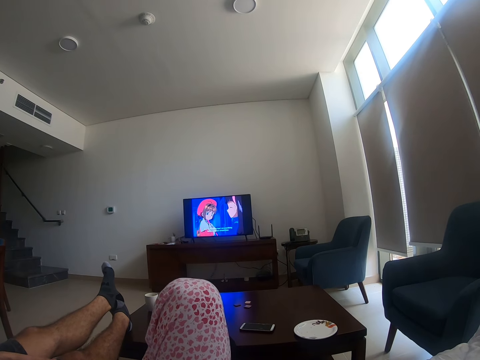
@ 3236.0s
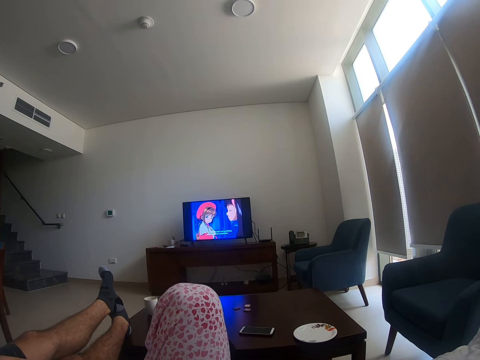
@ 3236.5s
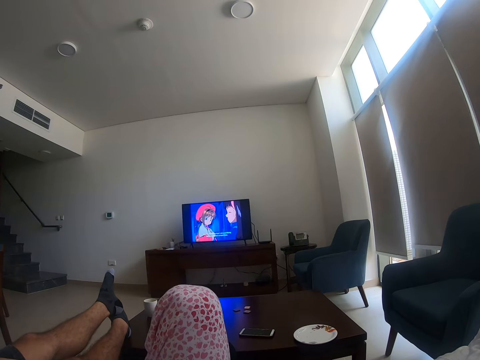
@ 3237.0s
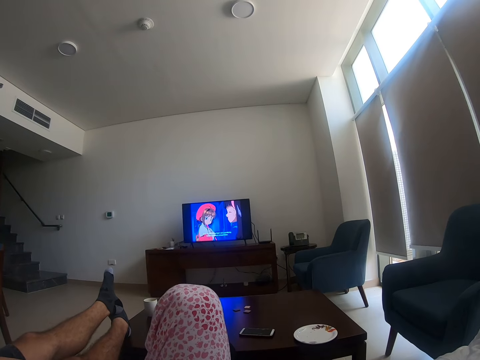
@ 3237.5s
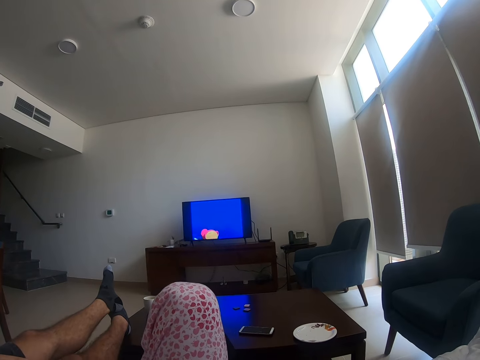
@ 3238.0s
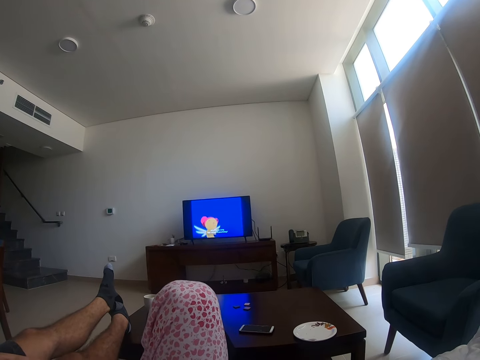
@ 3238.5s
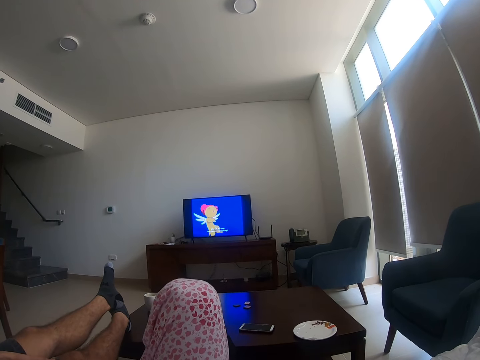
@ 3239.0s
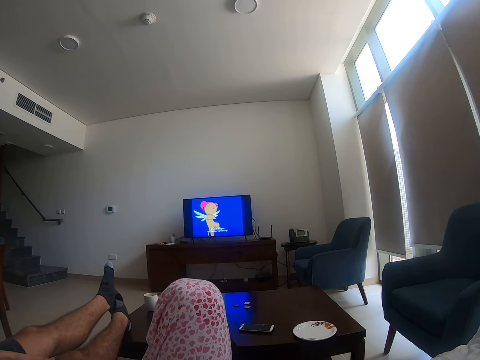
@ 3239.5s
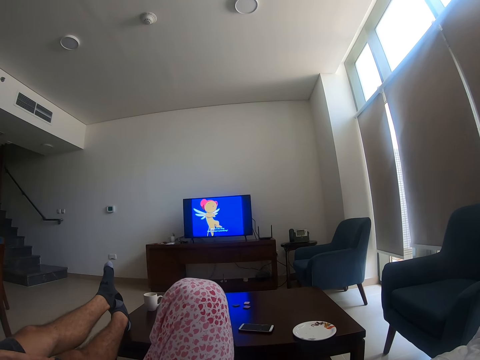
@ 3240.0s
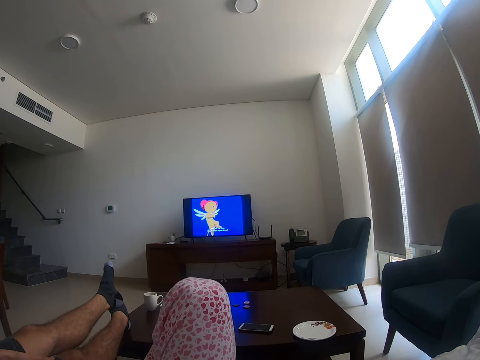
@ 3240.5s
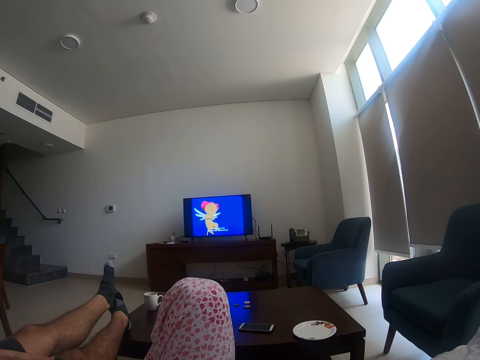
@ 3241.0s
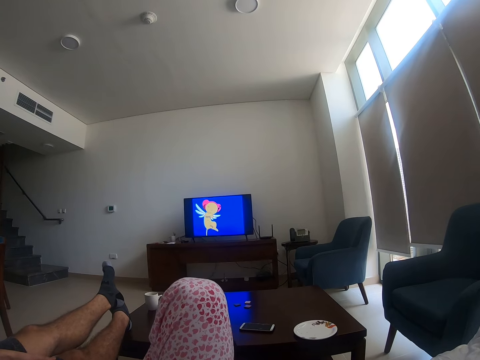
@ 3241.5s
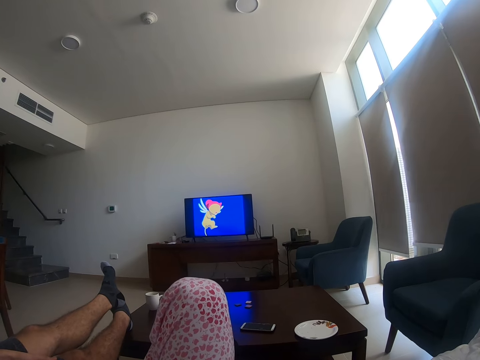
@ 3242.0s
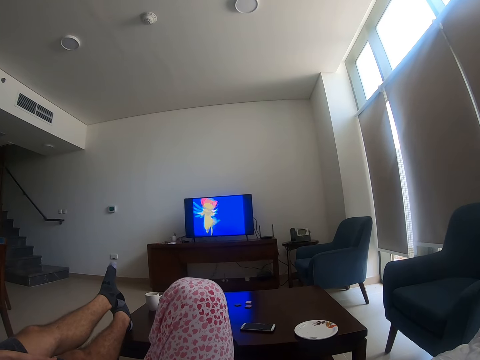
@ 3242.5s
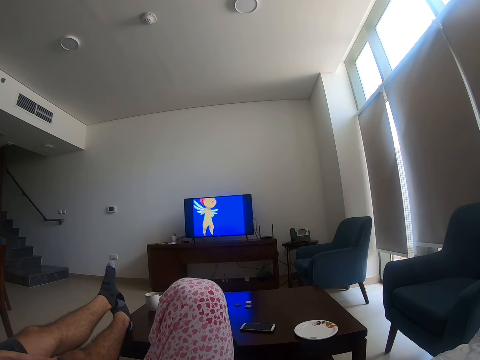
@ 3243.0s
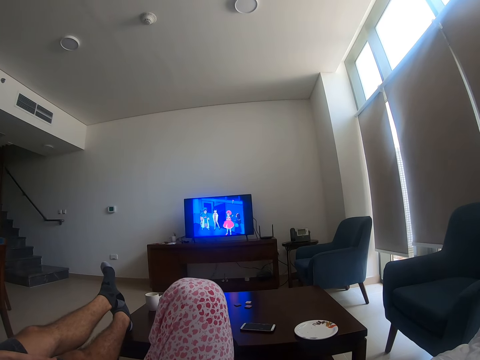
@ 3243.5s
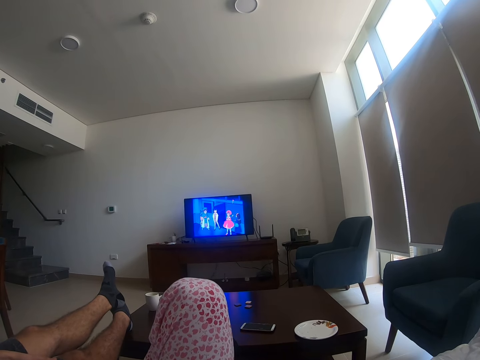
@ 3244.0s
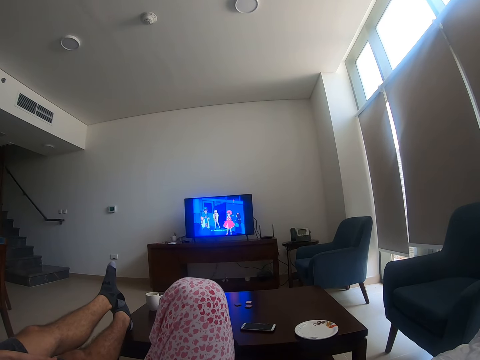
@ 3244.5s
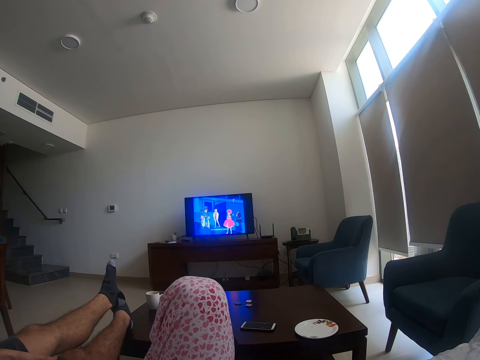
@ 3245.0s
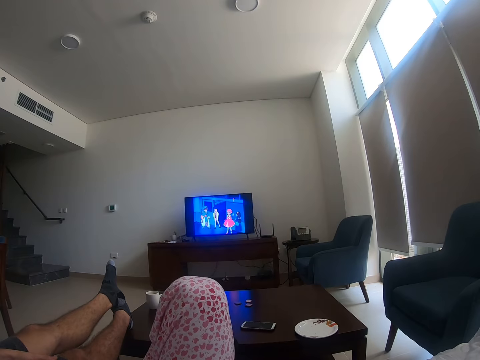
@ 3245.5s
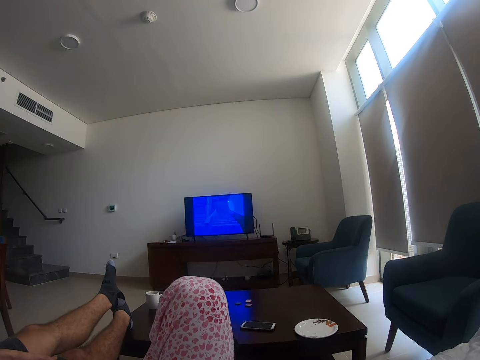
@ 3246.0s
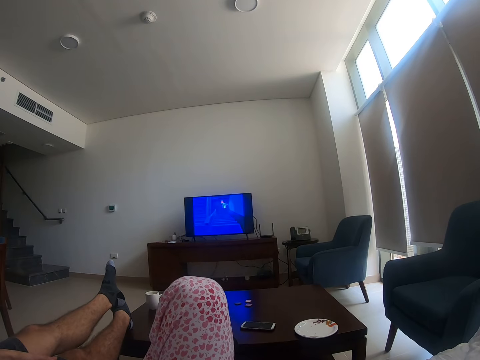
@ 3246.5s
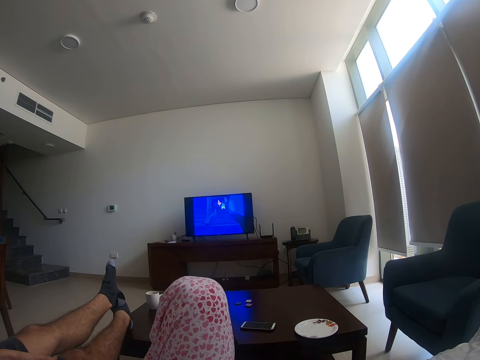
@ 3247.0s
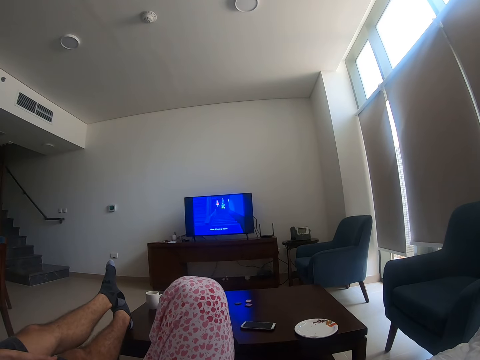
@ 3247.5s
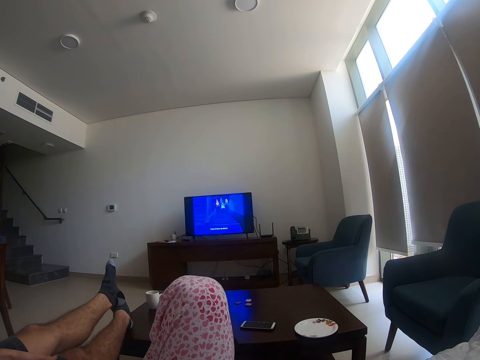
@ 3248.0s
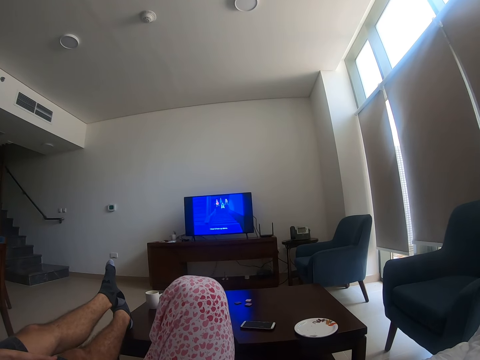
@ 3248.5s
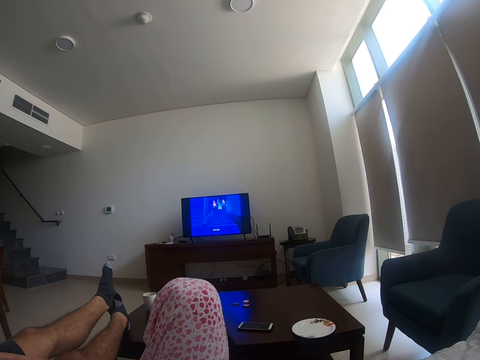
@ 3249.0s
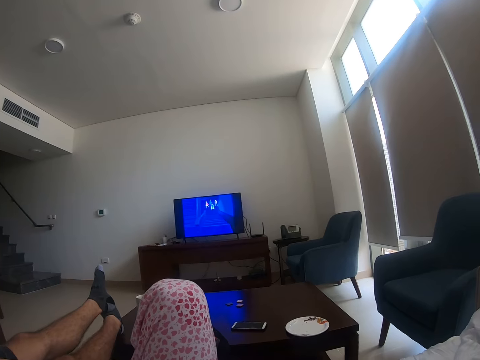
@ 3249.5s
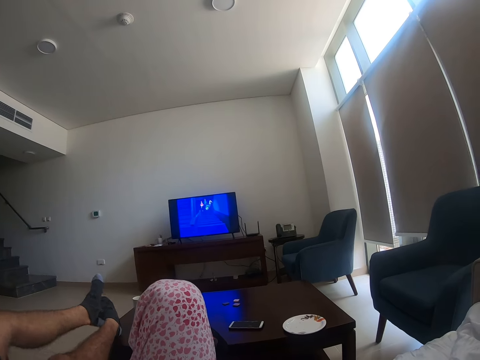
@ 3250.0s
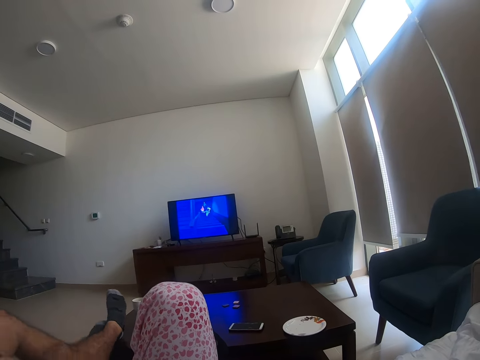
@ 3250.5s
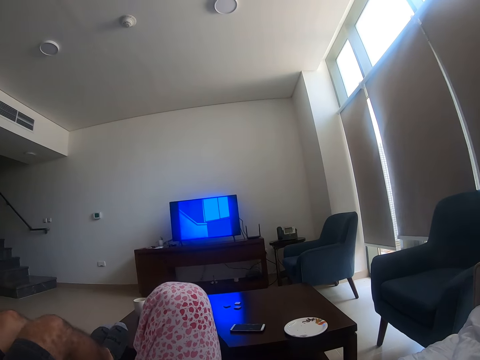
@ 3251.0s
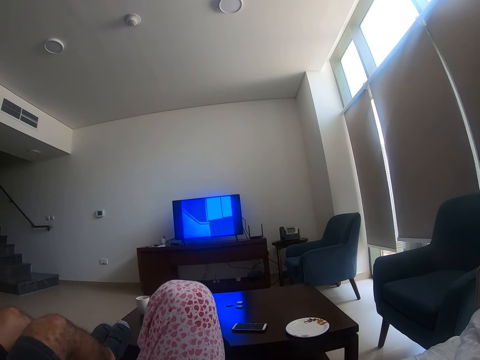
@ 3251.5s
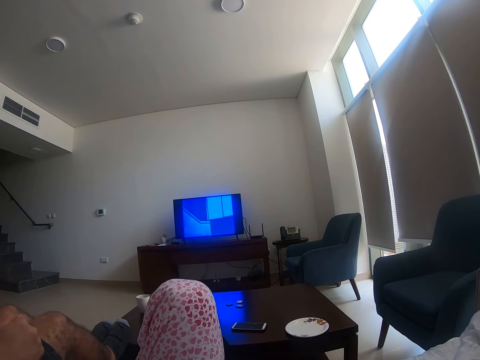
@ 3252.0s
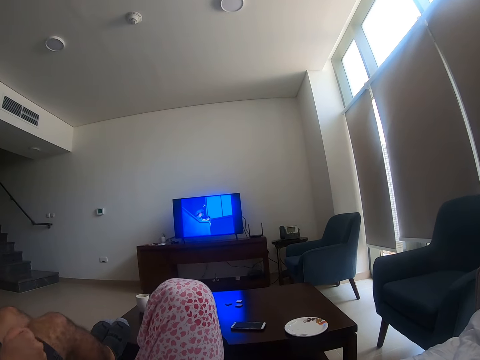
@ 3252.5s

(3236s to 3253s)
A person moves his feet. The person moves his legs.

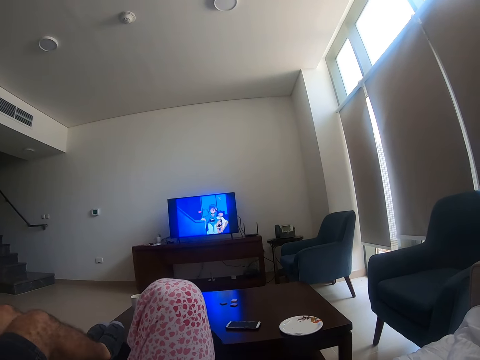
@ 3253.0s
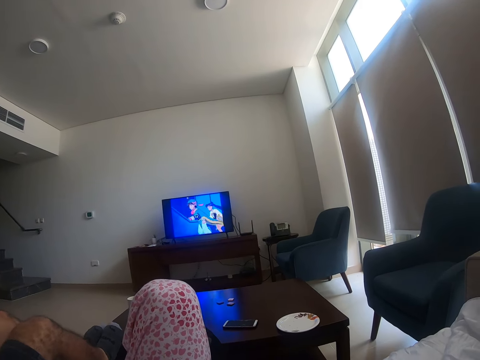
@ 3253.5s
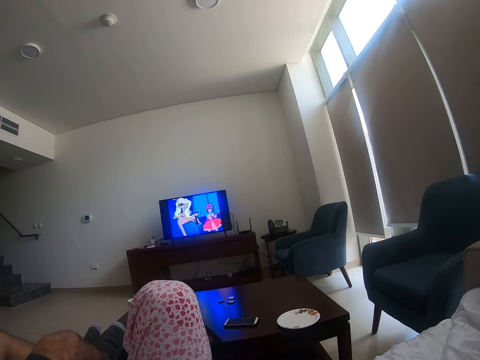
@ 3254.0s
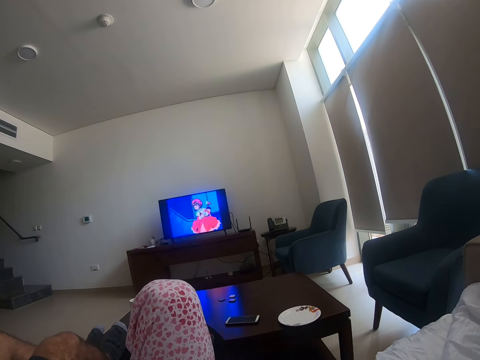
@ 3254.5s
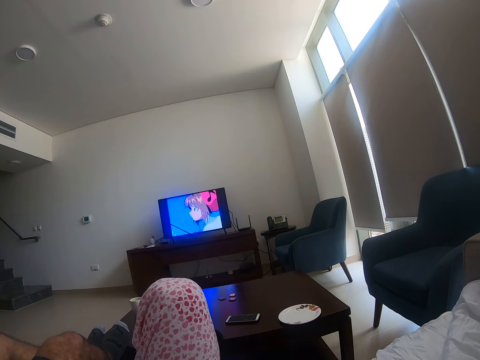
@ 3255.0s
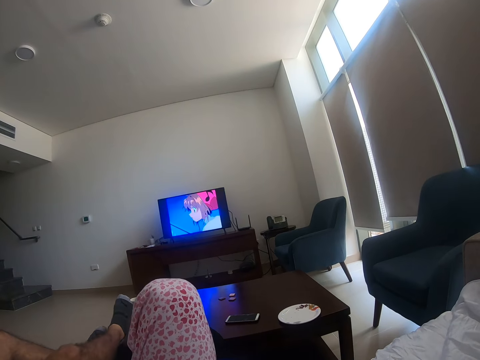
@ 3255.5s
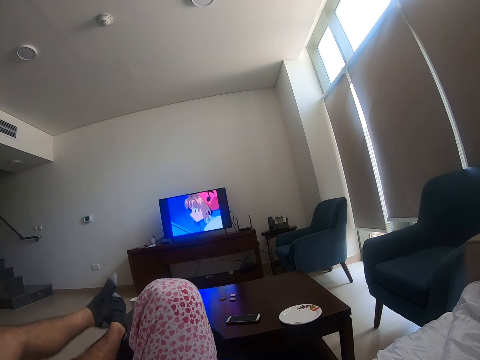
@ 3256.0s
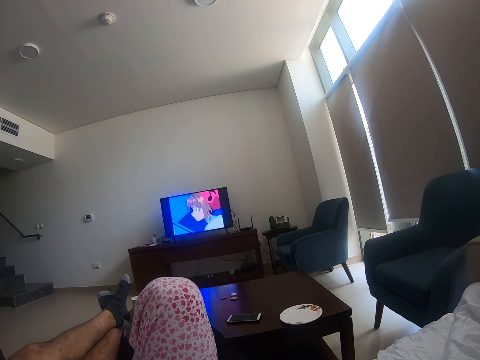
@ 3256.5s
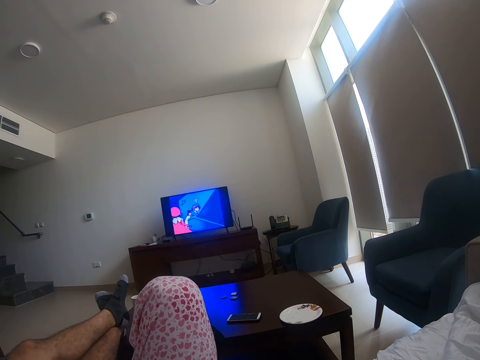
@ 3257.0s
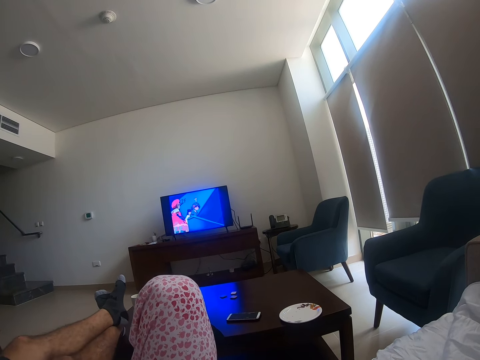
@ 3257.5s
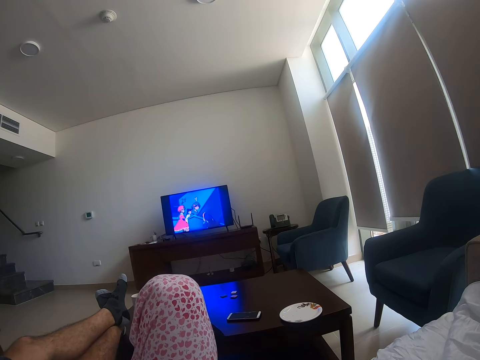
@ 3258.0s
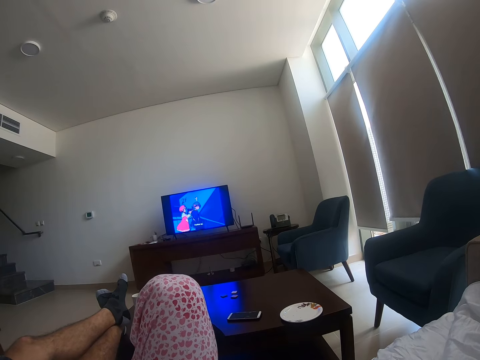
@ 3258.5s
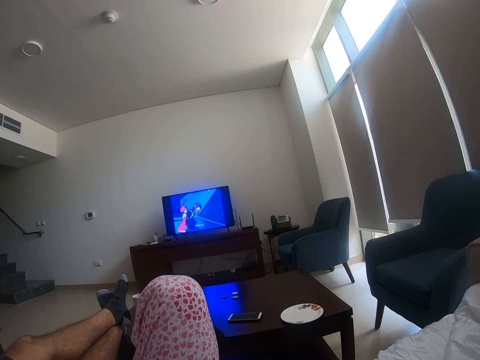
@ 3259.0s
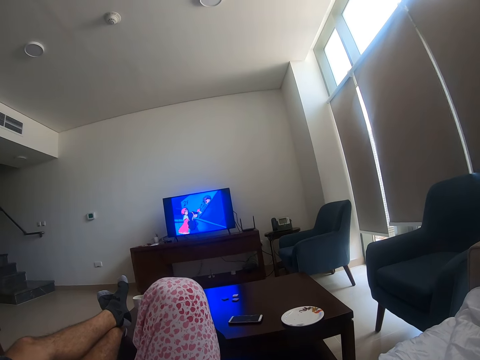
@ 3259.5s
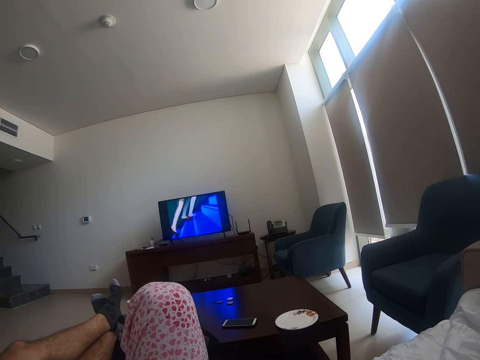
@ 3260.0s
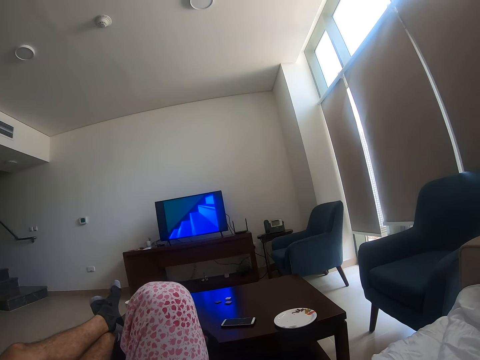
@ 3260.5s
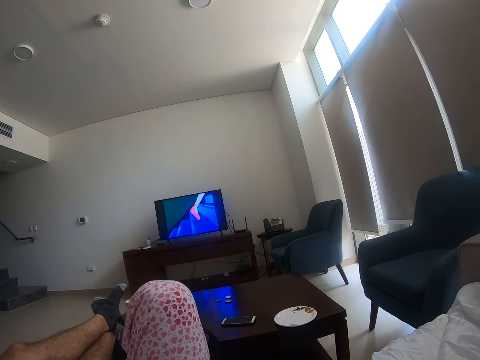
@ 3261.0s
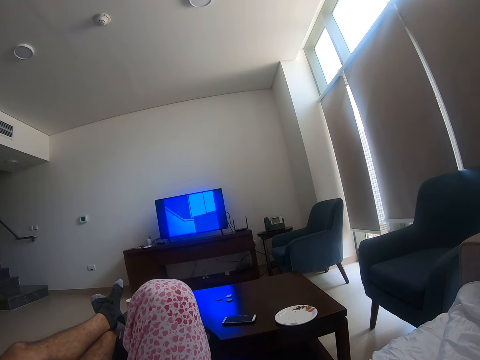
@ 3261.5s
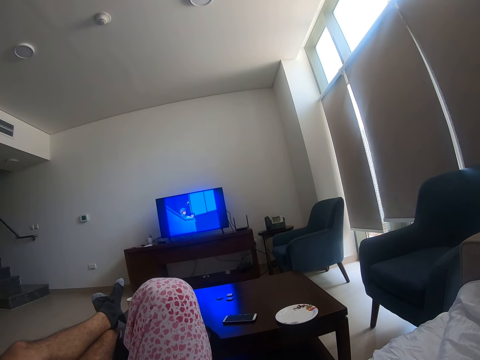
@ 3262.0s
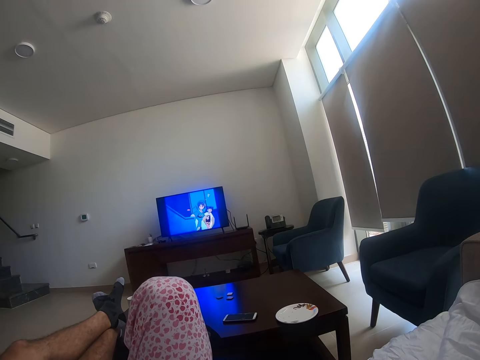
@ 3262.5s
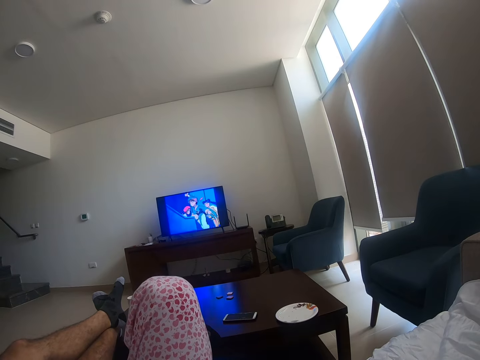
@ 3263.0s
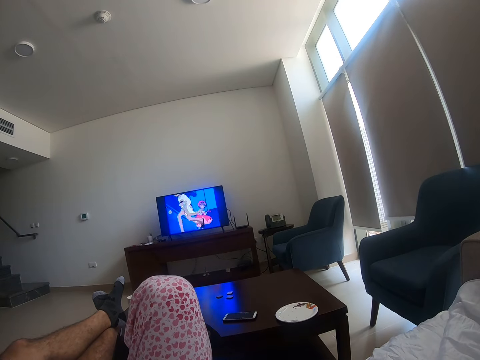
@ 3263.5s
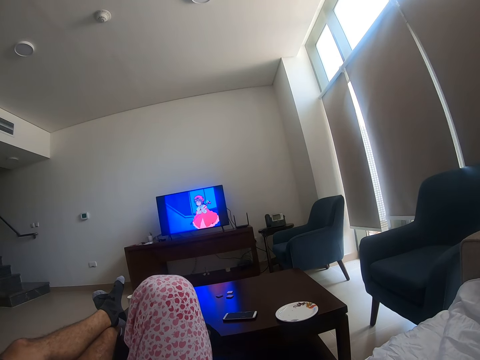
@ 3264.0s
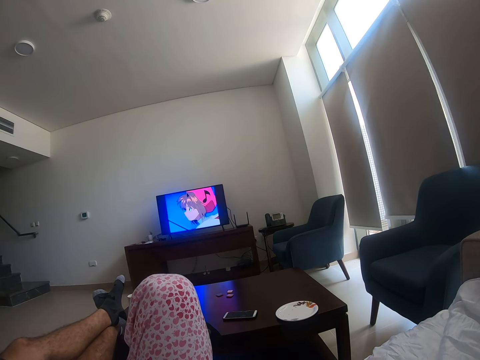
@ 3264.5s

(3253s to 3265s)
A person stretches his legs. The person moves his feet.
